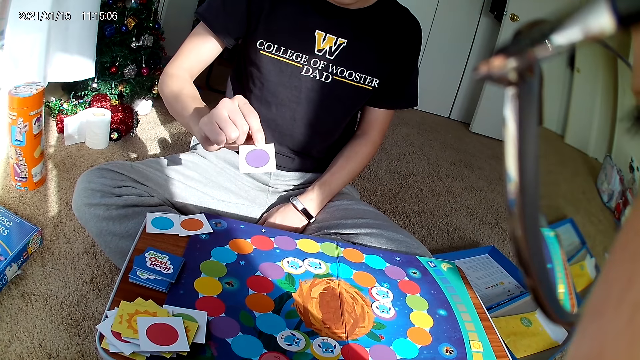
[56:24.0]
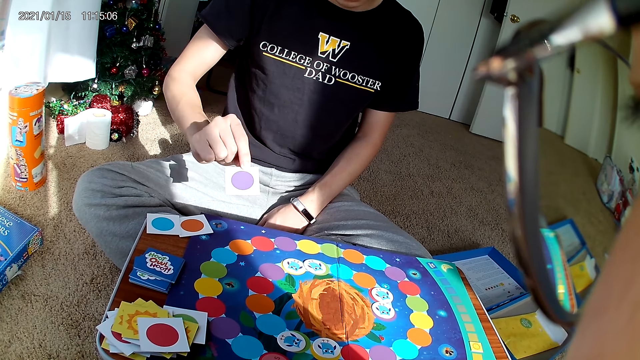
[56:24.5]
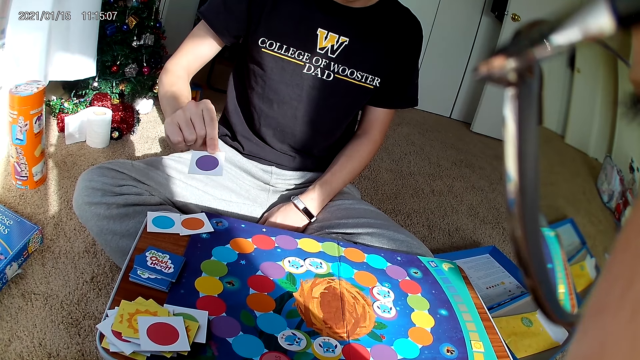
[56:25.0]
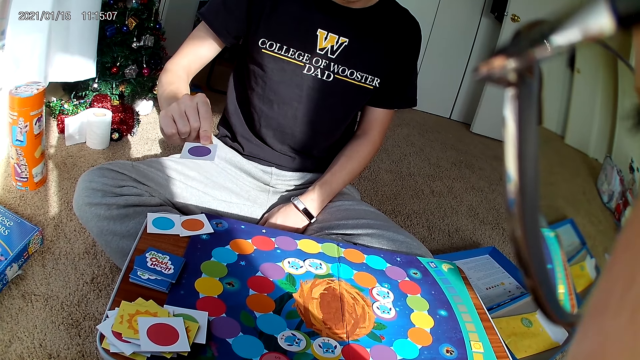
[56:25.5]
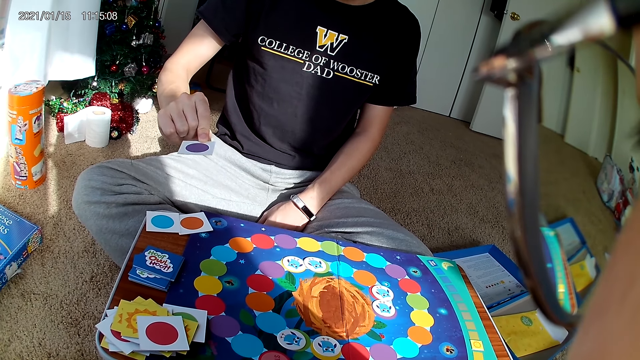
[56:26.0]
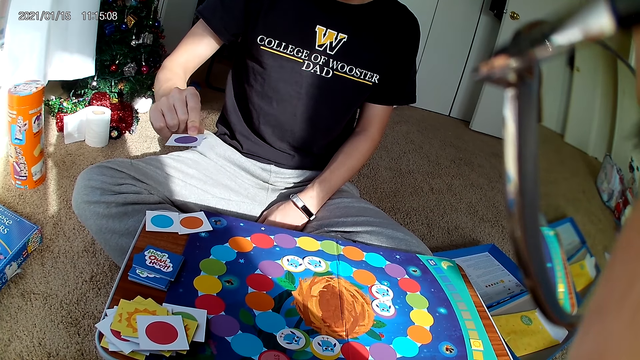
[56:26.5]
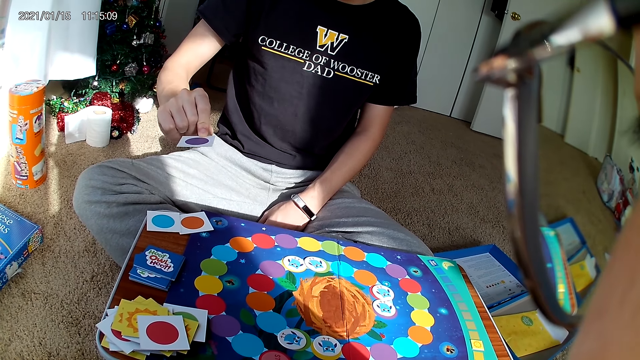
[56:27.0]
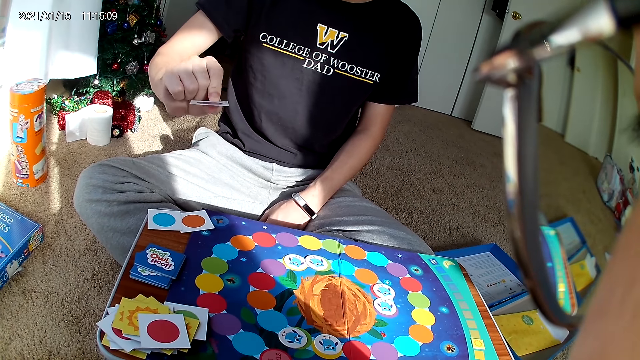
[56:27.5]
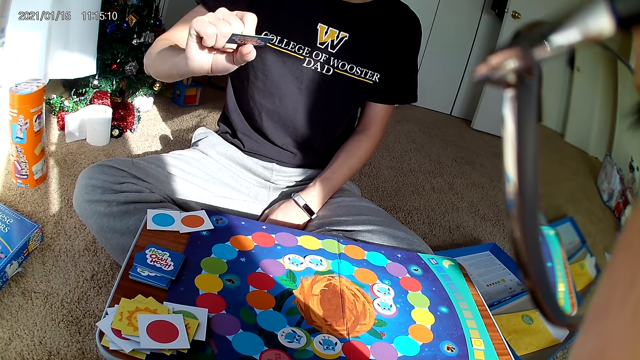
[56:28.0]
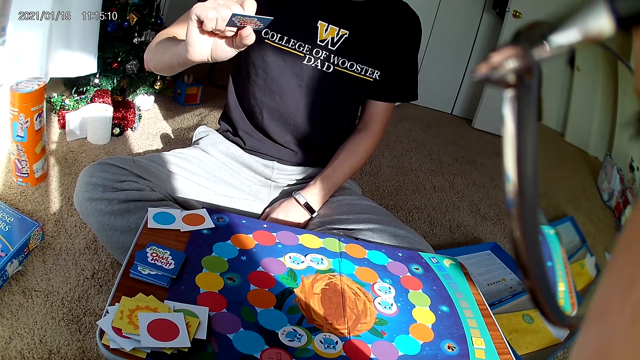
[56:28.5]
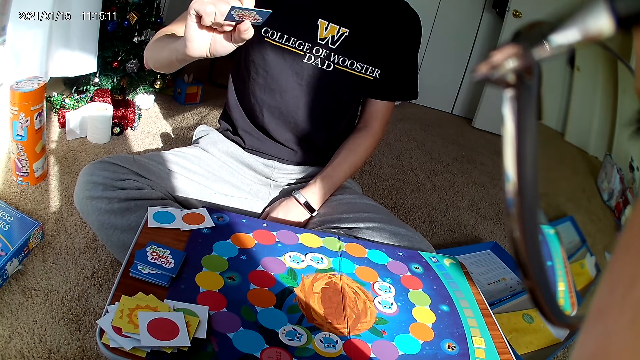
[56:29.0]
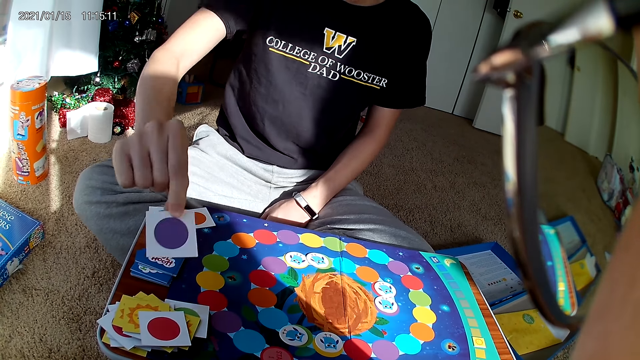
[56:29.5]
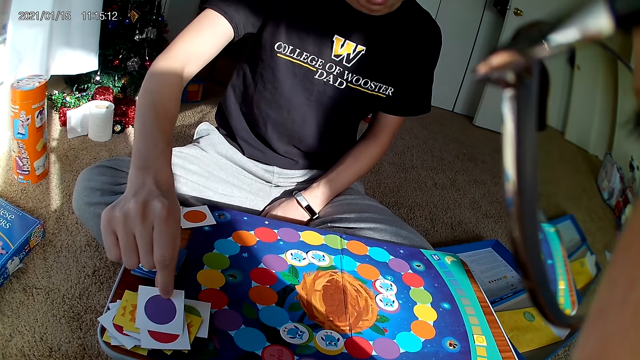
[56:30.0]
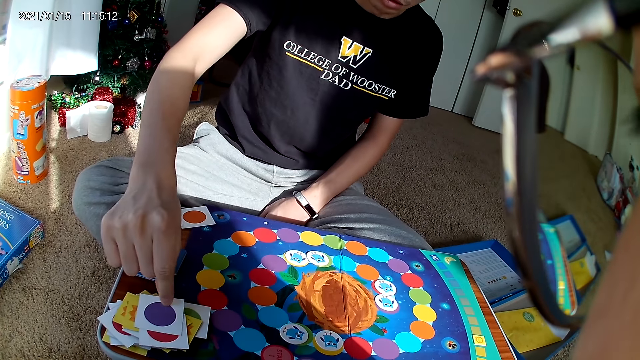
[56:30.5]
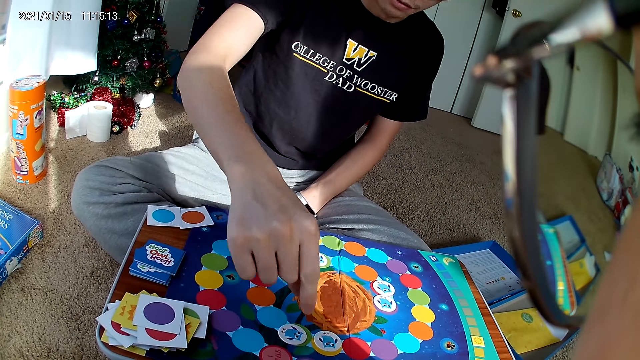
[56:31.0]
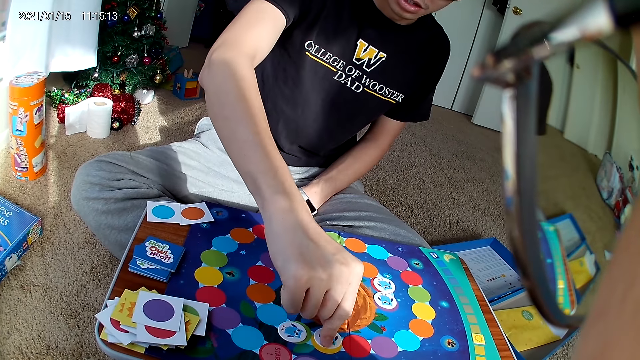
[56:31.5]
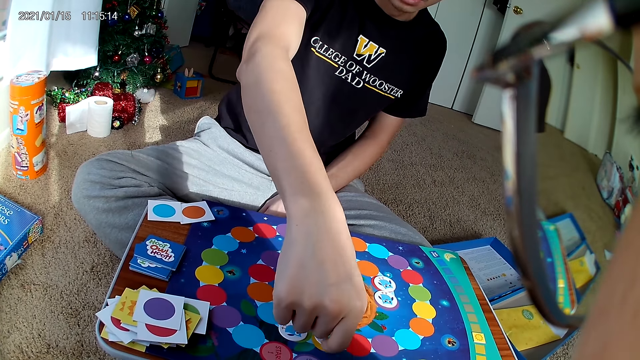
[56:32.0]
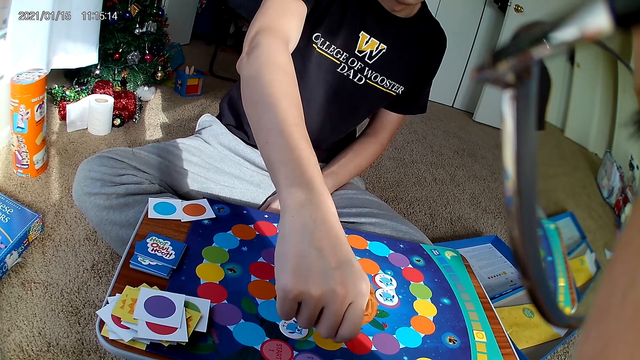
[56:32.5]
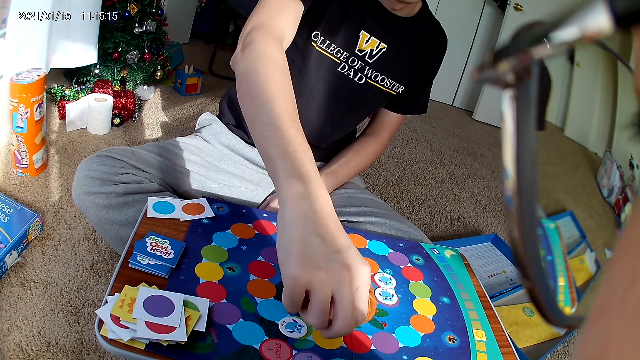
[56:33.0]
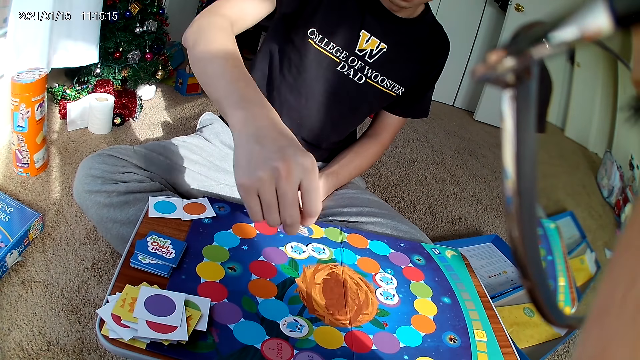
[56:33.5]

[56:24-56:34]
A man drops the card on the board with his right hand. He picks a card from the board with his right hand.

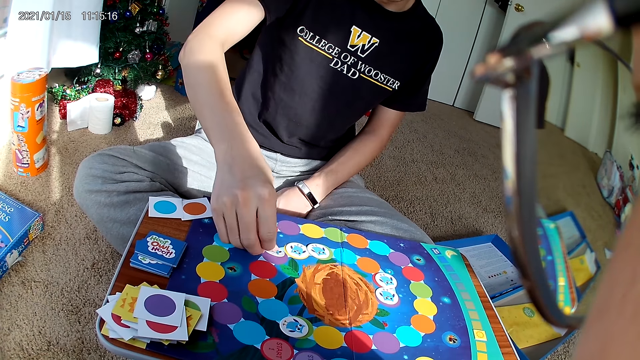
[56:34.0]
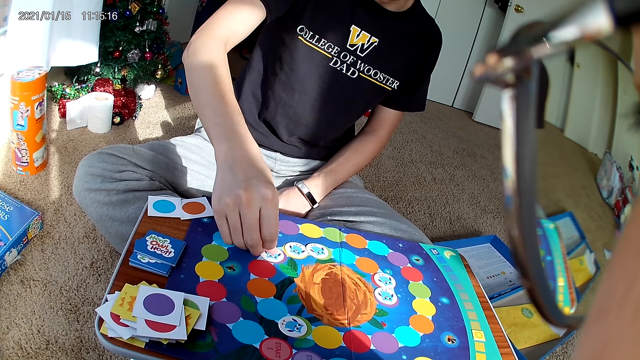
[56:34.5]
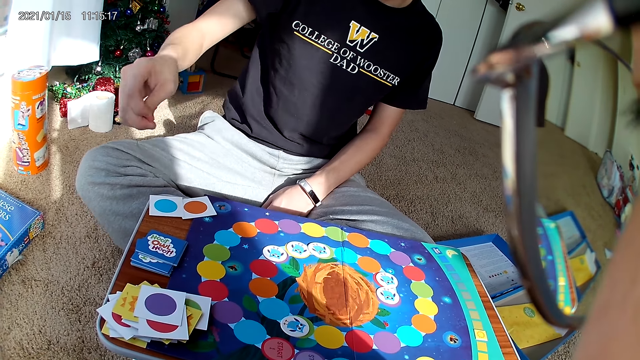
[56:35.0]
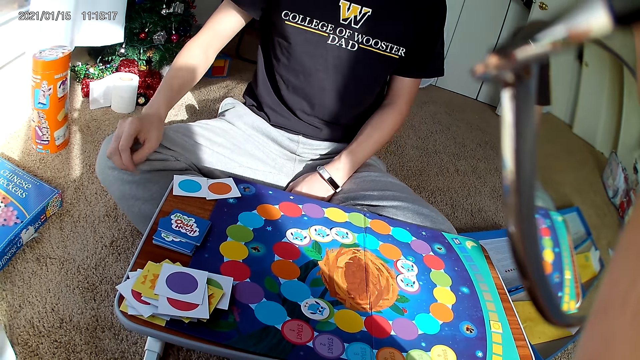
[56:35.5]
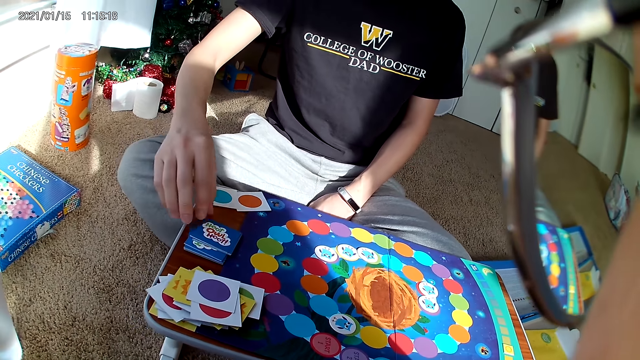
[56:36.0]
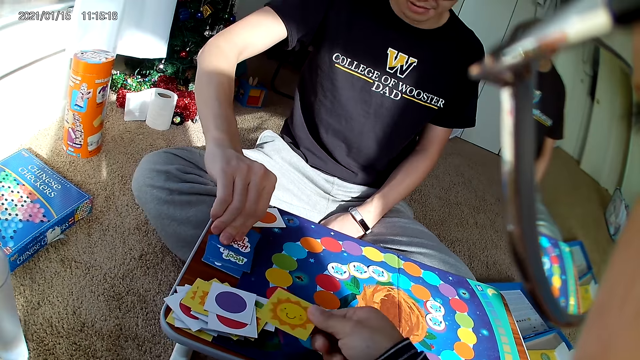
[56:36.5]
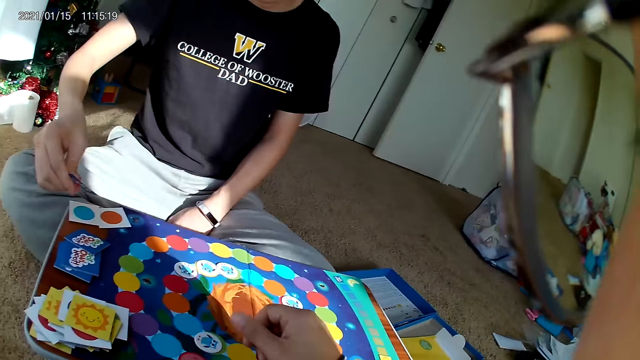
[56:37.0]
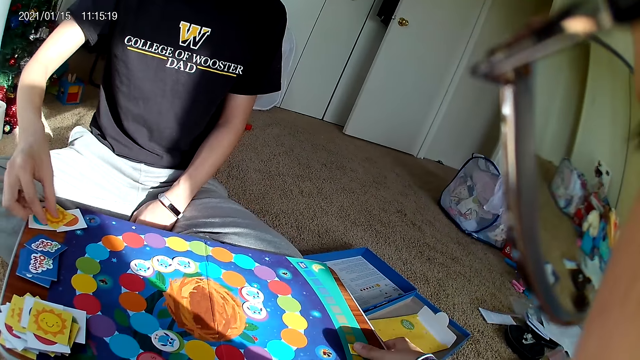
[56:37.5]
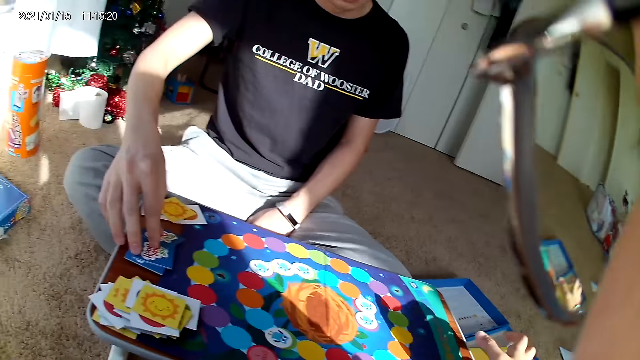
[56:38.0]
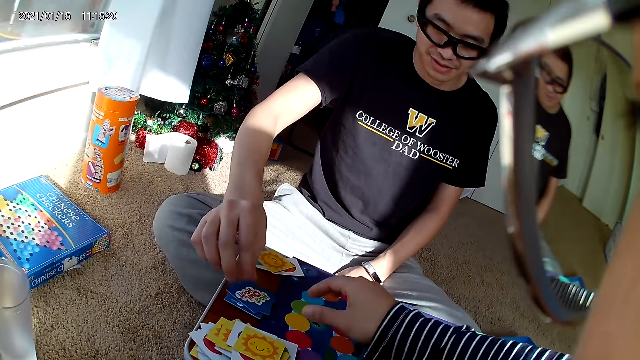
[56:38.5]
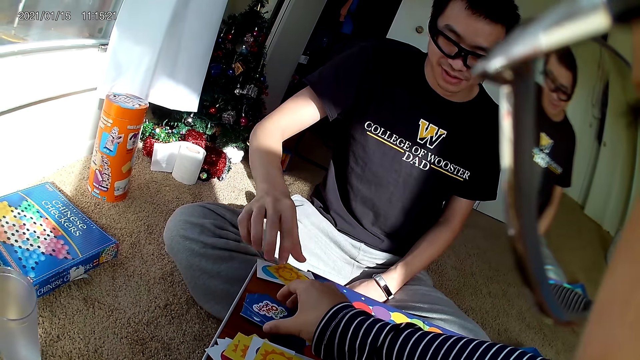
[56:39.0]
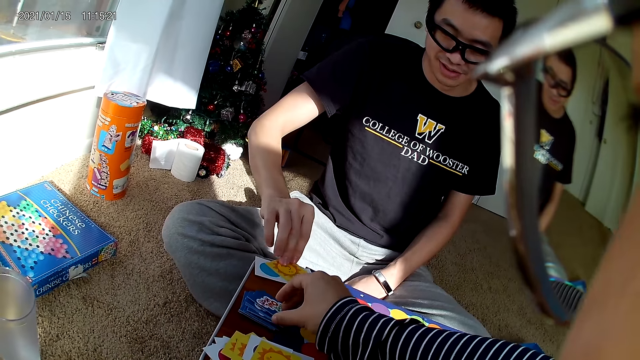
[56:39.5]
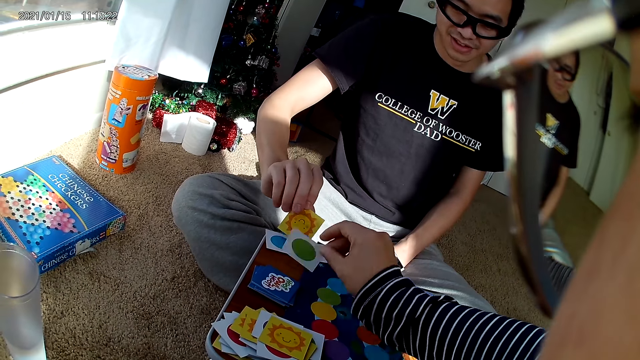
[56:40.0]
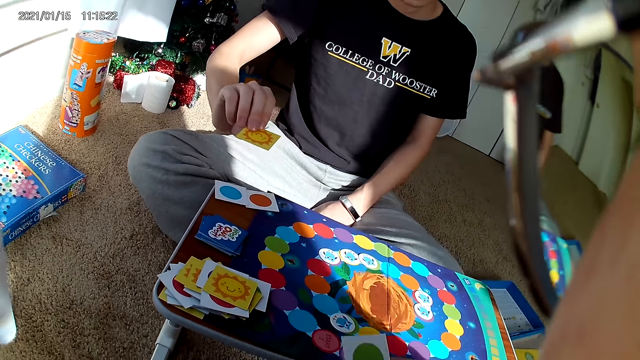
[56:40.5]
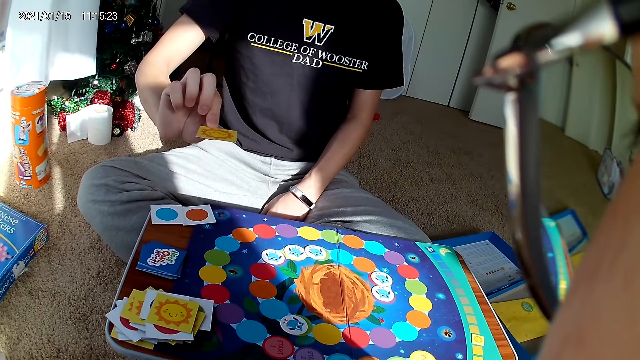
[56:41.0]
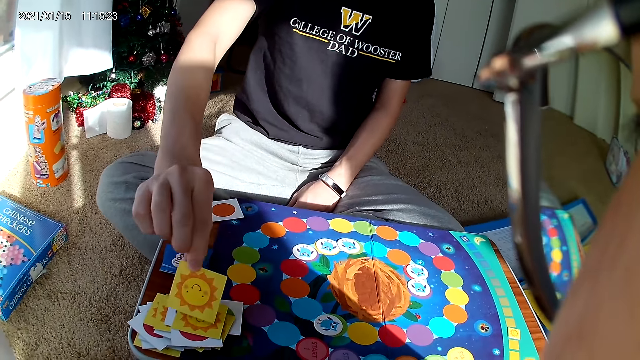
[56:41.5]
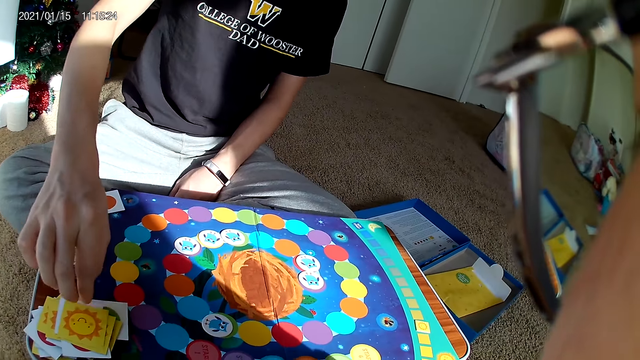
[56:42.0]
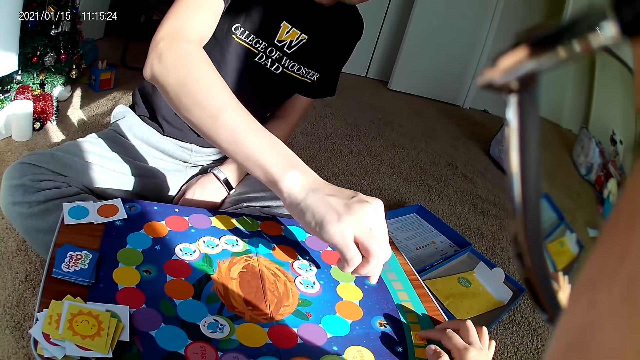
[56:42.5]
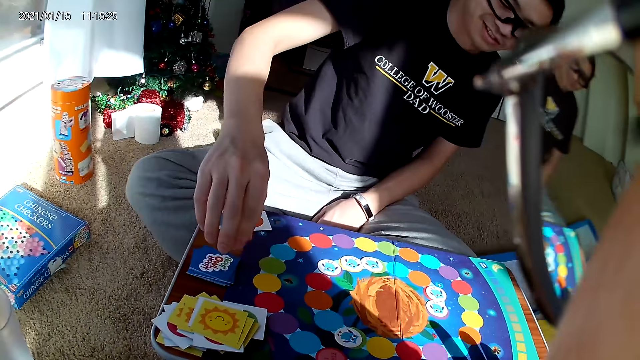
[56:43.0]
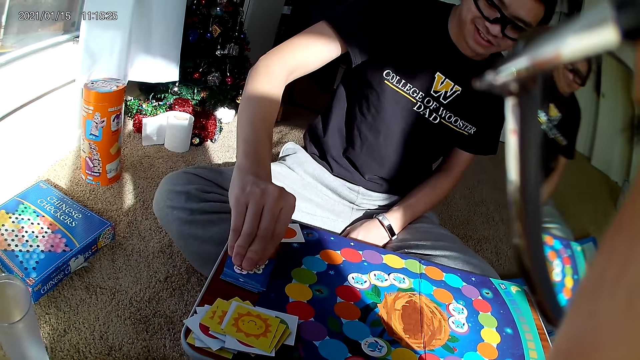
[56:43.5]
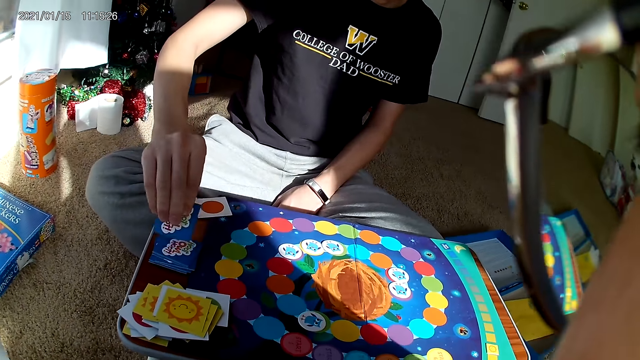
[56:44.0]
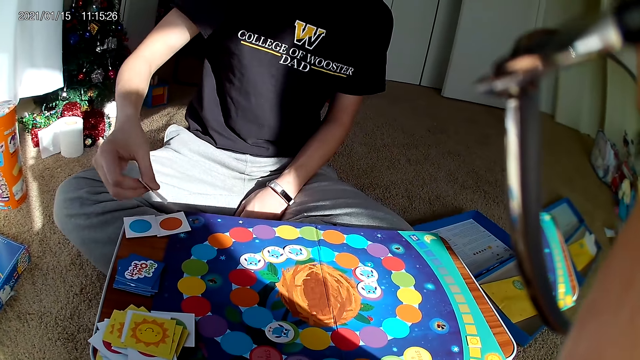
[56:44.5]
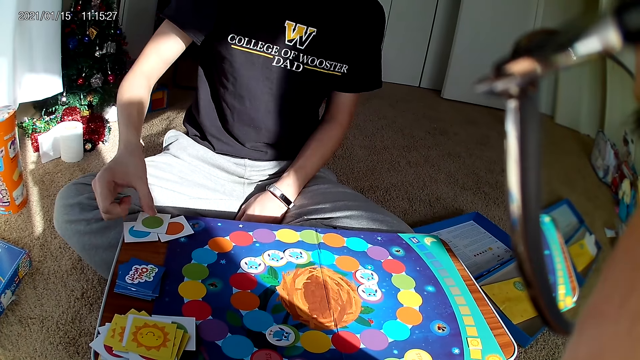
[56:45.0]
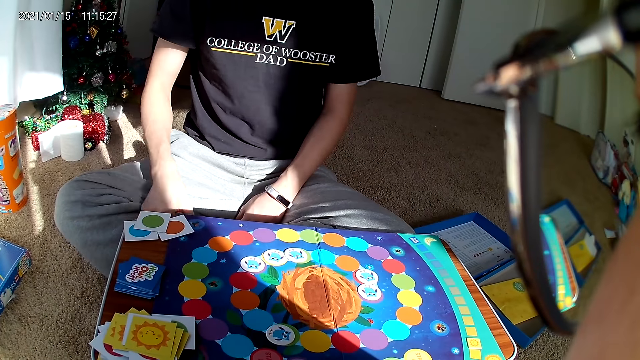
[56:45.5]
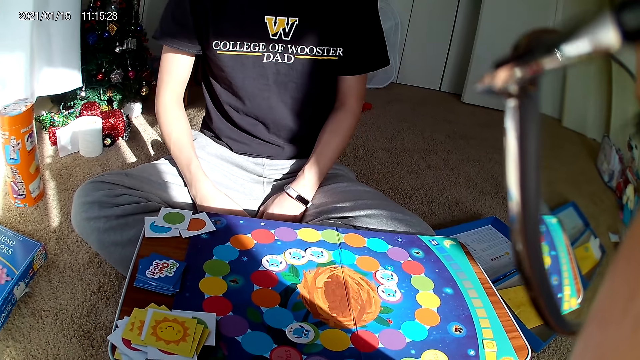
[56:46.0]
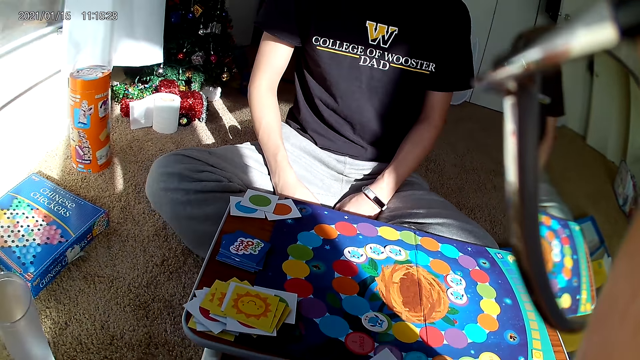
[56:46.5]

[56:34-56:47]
A man drops the card on the board with his right hand. He places his hand on the lap. He picks a card from the board with his right hand. The camera wearer drops a card on the board with her right hand. The man drops the card on the board with his right hand. The camera wearer picks a card from the board with her right hand. The man picks a card from the board with his right hand. He drops the card on the board with his right hand. The camera wearer adjusts a card on the board with her right hand. The man picks a card from the board with his right hand. He drops the card on the board with his right hand. He places his hands on the lap.
